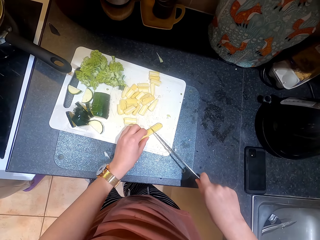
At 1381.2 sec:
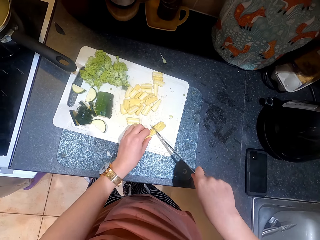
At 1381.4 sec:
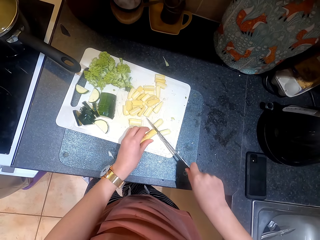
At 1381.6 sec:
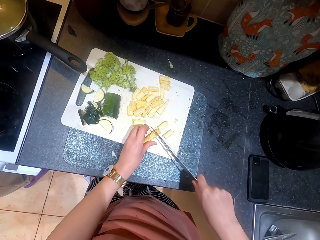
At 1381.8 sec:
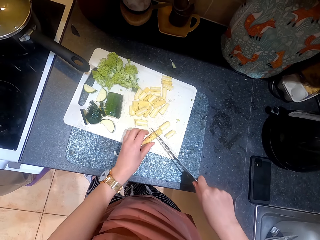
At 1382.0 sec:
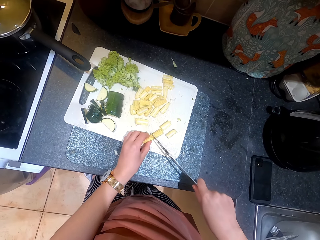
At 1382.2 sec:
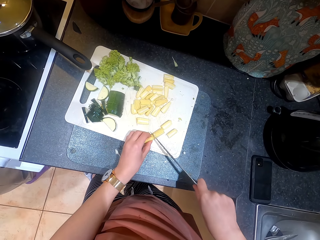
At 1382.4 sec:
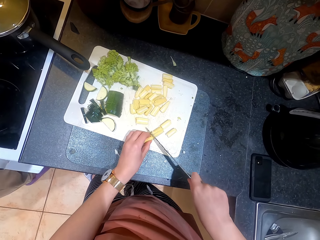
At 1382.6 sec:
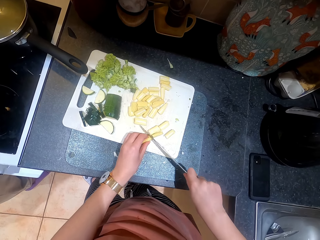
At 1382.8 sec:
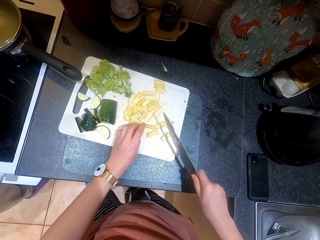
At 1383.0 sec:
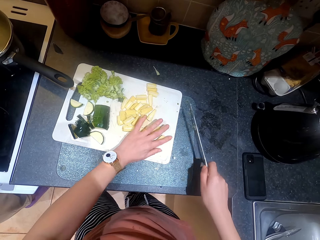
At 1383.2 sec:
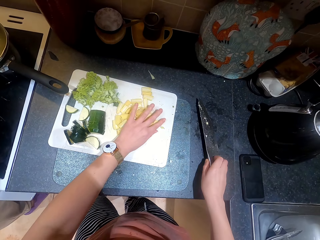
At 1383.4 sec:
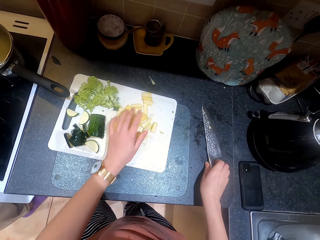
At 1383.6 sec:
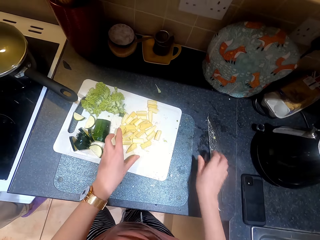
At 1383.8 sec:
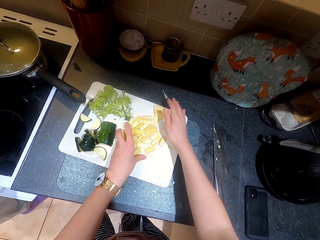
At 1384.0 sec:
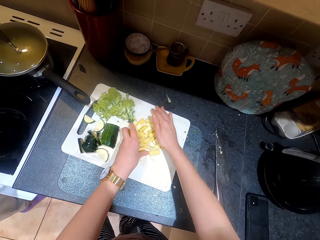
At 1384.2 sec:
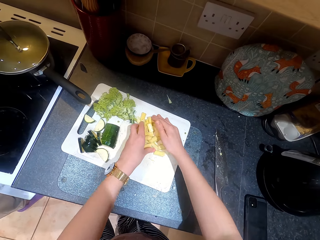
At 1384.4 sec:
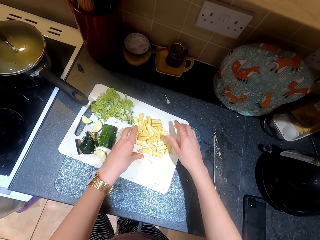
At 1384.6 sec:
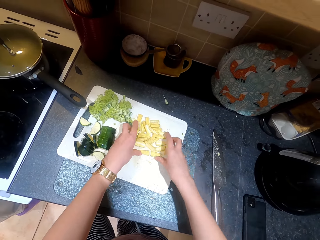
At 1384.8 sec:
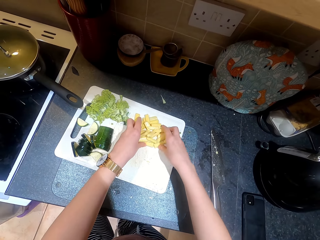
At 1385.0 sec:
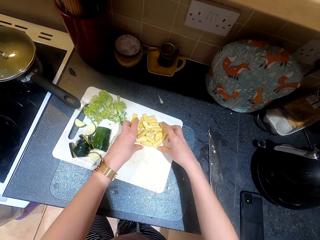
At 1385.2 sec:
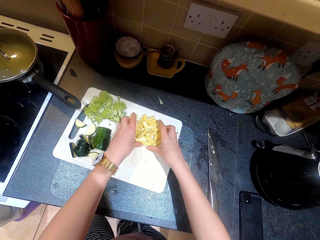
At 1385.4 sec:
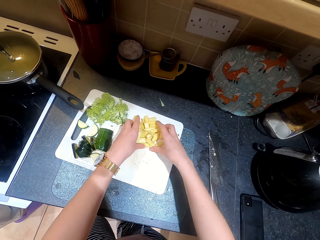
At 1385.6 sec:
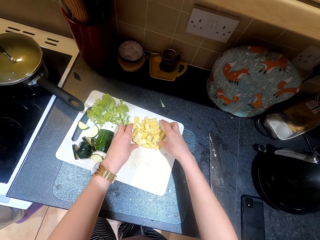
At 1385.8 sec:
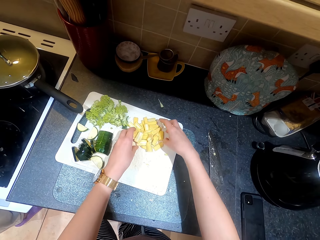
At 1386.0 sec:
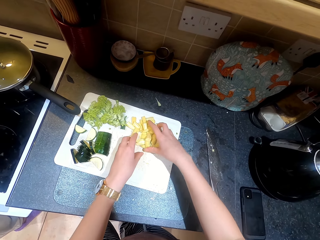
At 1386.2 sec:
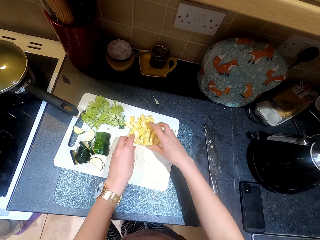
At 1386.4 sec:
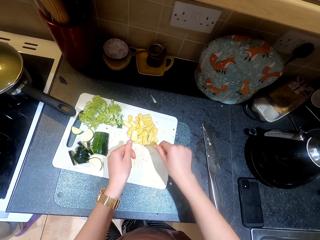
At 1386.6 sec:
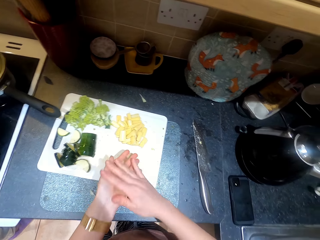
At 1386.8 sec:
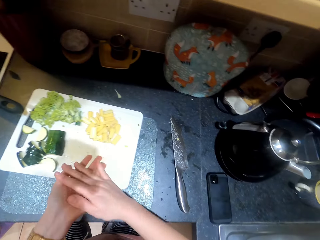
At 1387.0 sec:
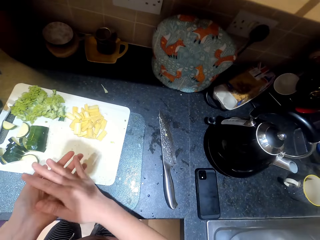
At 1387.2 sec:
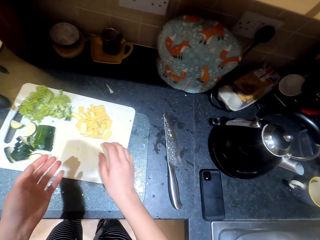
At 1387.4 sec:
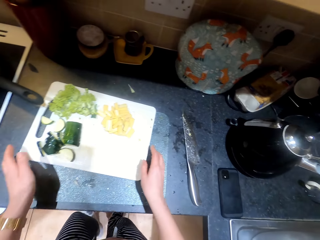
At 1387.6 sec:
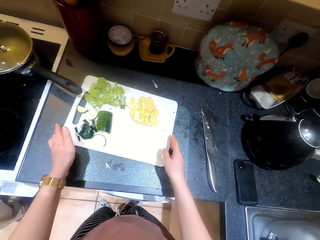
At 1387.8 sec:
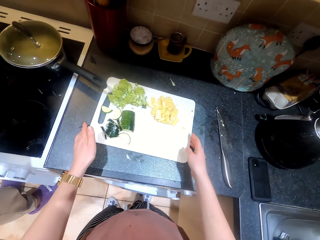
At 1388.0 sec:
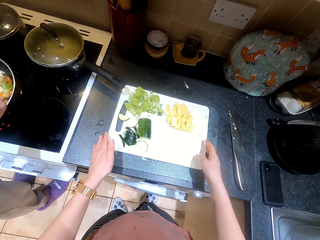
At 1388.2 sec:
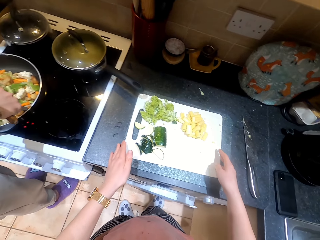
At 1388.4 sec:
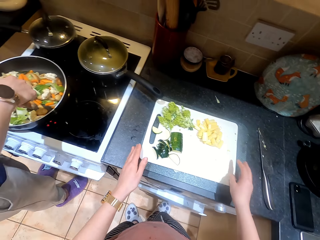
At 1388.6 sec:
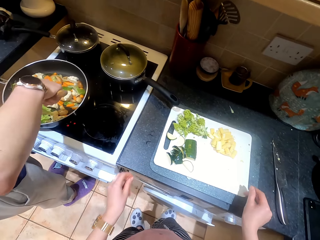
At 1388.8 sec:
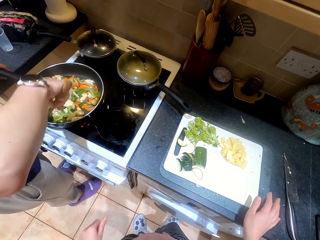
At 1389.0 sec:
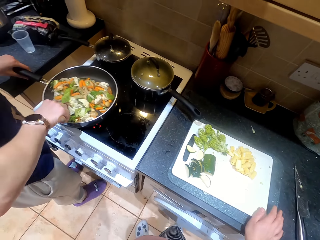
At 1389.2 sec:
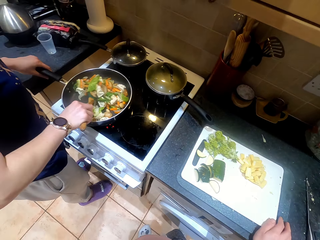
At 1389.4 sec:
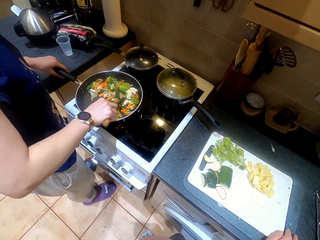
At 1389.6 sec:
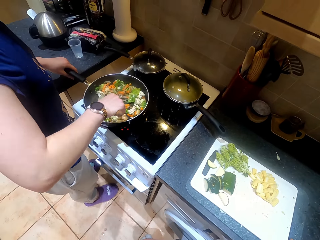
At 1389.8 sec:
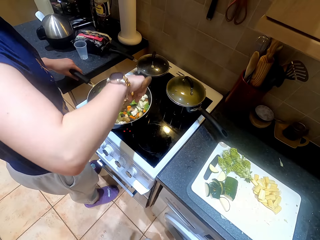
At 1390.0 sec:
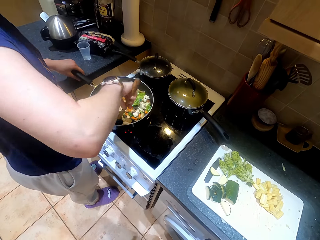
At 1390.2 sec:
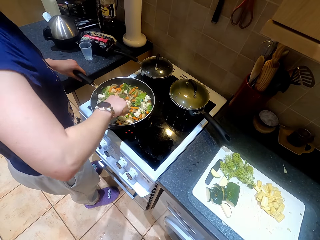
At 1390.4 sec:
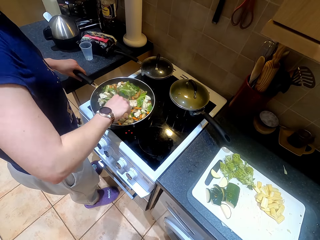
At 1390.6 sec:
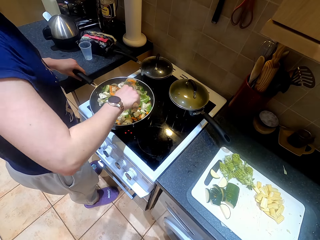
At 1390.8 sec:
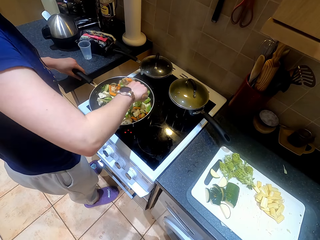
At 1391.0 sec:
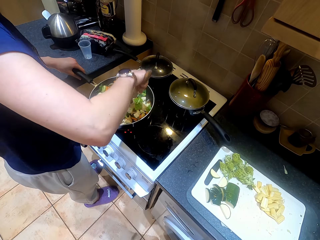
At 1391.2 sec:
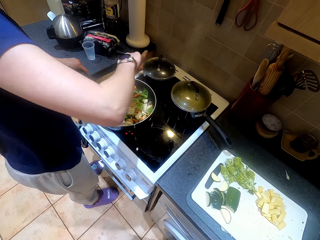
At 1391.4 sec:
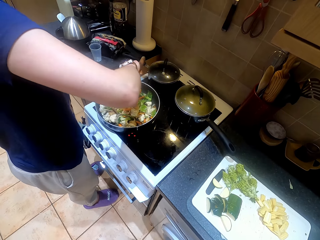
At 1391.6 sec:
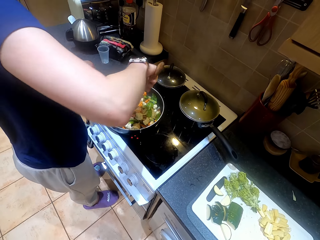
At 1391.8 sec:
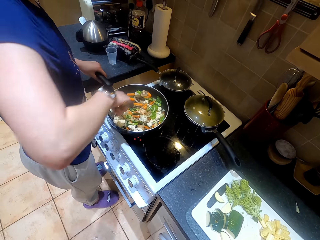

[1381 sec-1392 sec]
The camera wearer slices a vegetable. She moves the vegetable on a chopping board. She adjusts the vegetables with hands. She gathers the vegetables. She wipes her hands. She lifts the chopping board from the counter top. She moves the chopping board. She chats with a person. The person stirs a cooking pot. The person cooks food.

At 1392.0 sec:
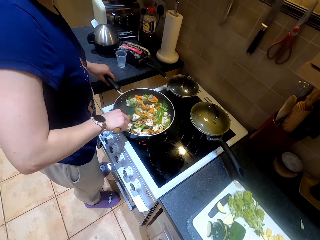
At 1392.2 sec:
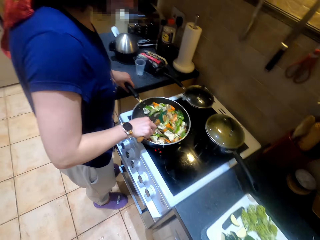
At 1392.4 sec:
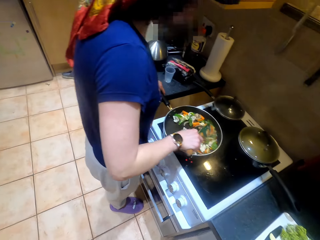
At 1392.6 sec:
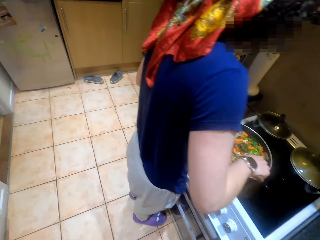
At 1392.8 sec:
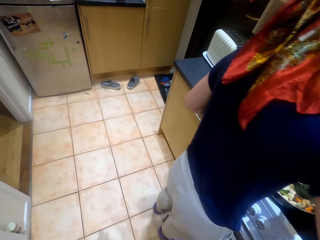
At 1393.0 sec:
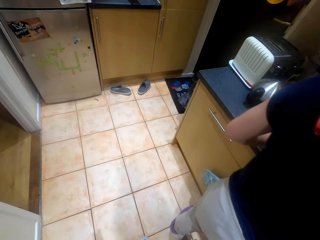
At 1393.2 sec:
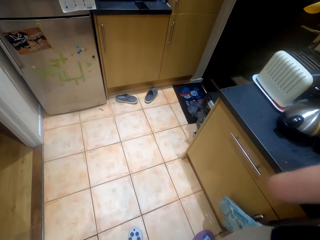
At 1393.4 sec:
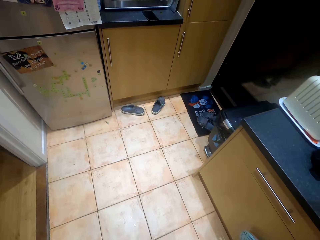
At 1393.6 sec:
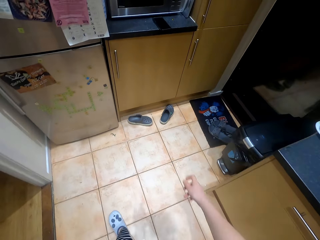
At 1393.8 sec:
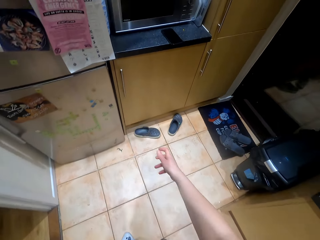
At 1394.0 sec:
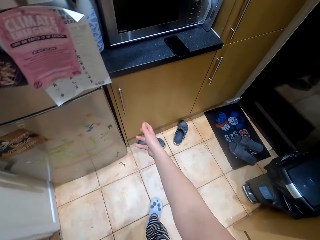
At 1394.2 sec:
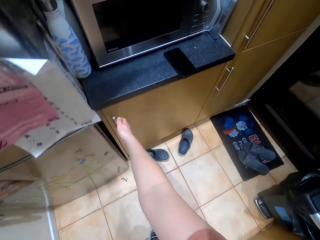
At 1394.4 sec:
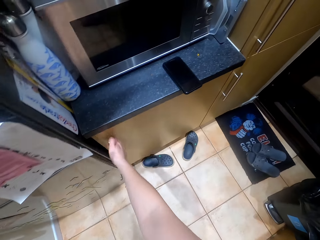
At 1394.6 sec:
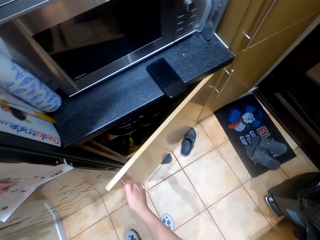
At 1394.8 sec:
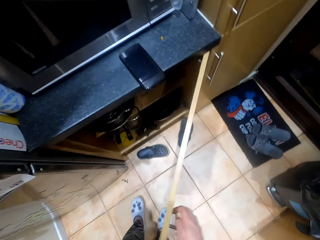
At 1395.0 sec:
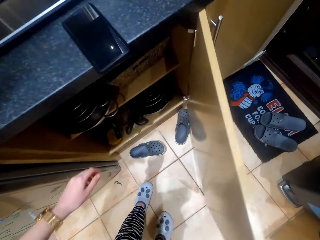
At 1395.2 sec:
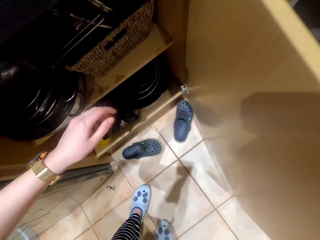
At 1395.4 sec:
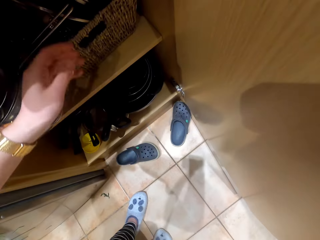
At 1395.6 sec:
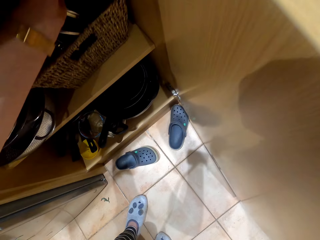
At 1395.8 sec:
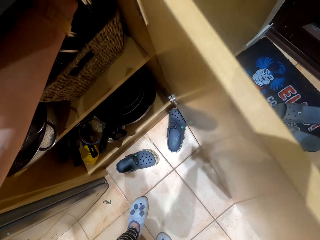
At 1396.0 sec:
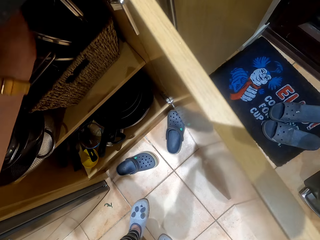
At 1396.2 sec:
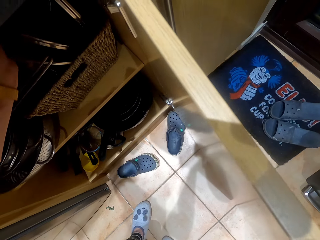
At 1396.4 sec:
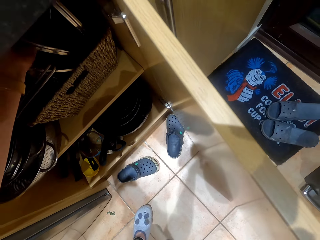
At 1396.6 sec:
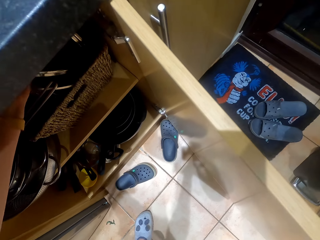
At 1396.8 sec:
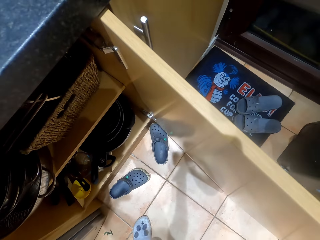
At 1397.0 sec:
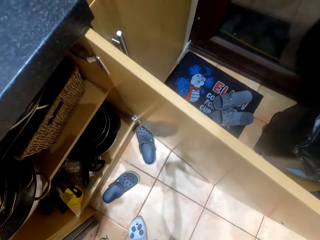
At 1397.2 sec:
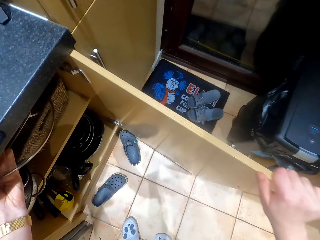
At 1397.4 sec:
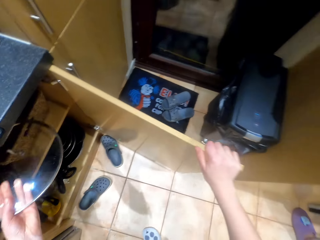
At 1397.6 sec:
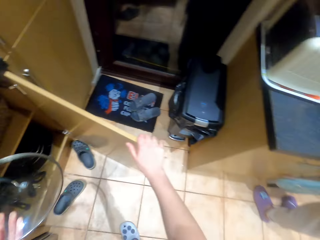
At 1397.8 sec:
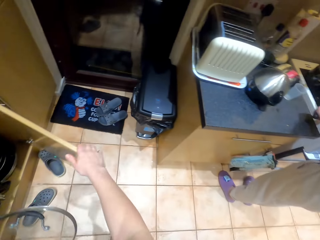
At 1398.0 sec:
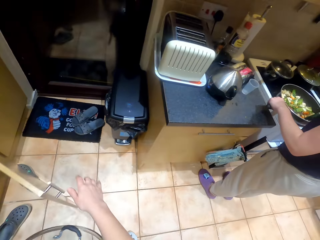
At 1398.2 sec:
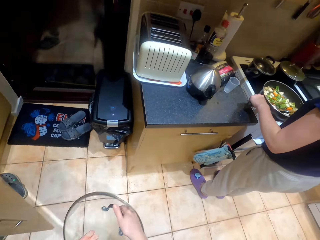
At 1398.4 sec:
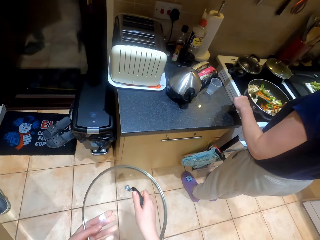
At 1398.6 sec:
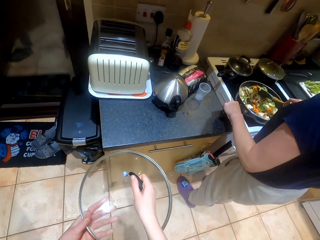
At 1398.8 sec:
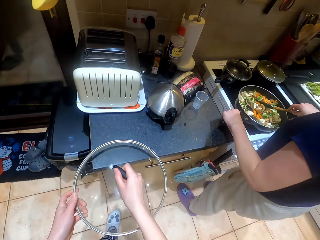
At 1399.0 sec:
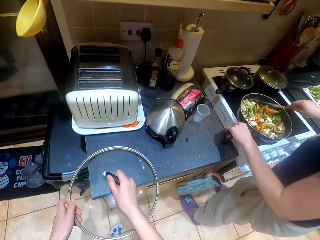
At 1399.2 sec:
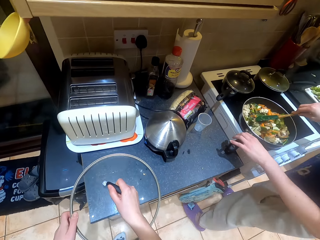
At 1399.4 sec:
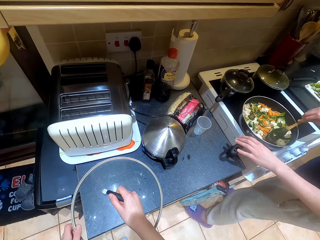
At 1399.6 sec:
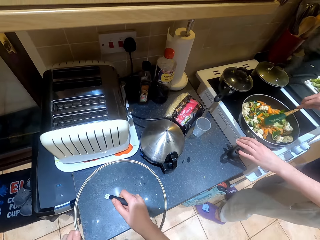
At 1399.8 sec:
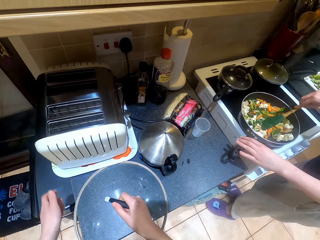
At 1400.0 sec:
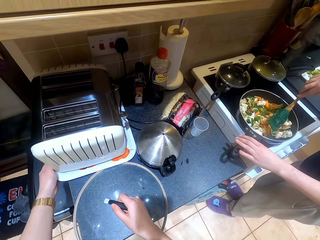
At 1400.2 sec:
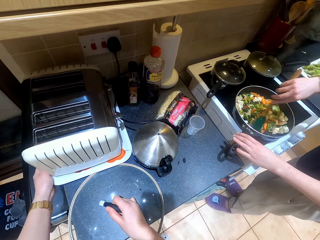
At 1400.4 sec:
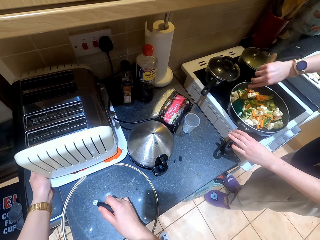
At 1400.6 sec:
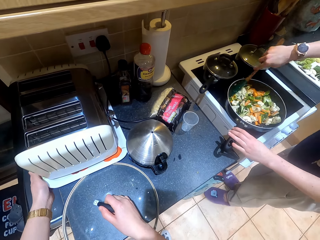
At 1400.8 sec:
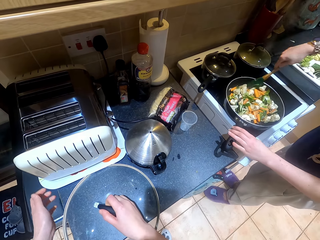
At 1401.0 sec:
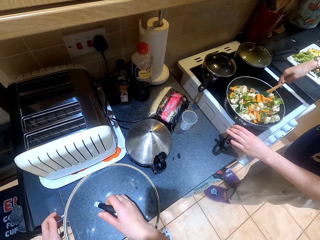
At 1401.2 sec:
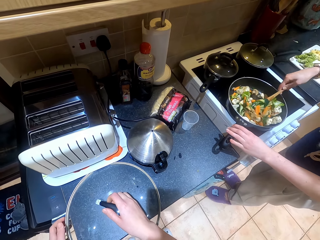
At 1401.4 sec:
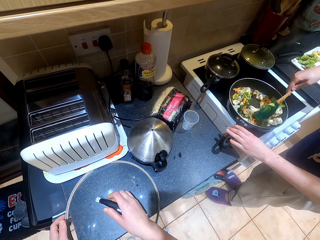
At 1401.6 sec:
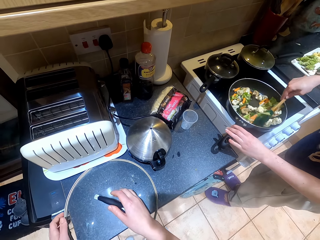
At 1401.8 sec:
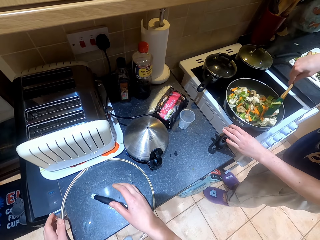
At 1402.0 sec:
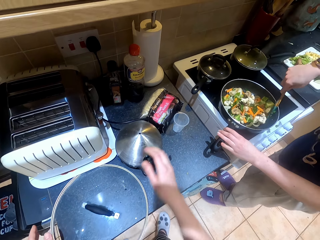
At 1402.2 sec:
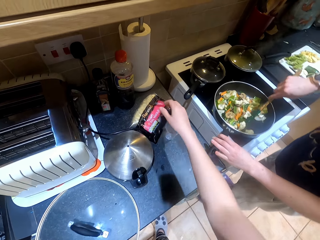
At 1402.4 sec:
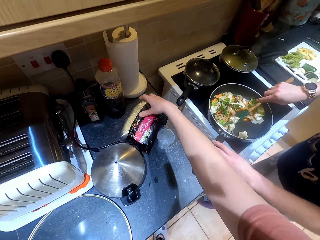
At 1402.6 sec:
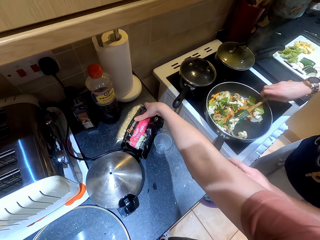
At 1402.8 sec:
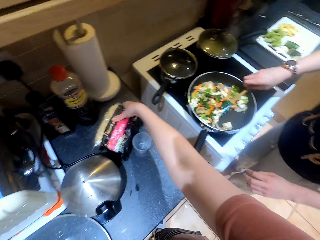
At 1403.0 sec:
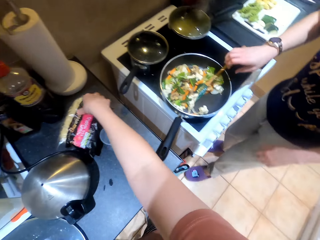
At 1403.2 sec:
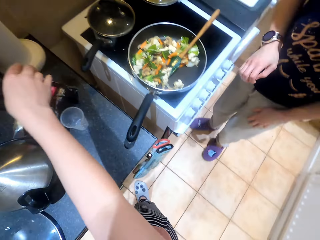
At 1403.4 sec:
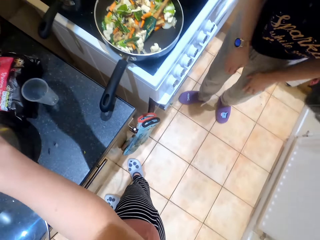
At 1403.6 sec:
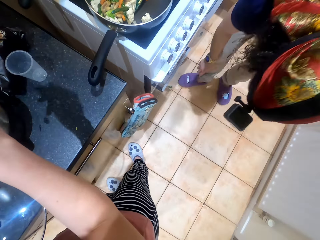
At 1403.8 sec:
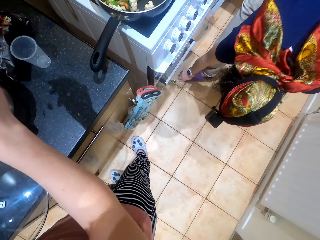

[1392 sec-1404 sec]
The camera wearer walks around the kitchen. They open the door drawers or a cupboard. They pick up a lid with hand. They walk around the kitchen. They place the lid on the counter top. They adjust the machine with hand. They hold a cooker. They pick up a packet from the counter top.
